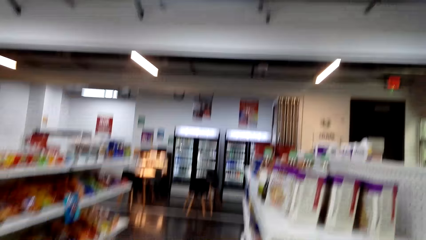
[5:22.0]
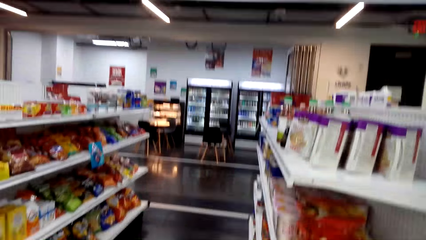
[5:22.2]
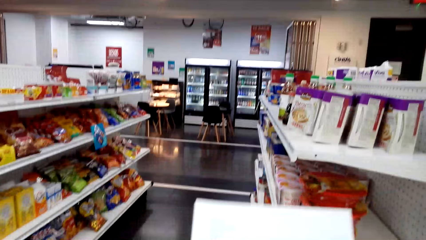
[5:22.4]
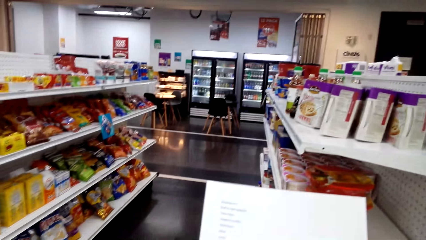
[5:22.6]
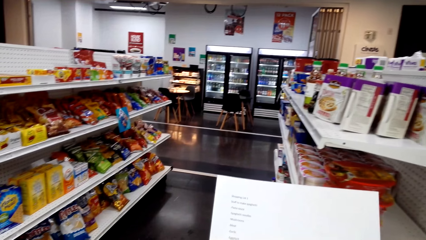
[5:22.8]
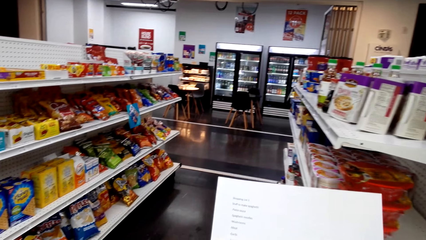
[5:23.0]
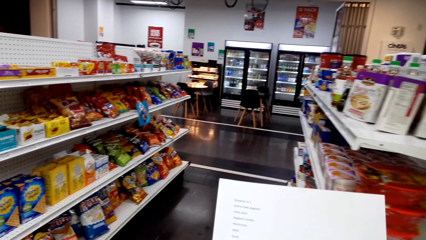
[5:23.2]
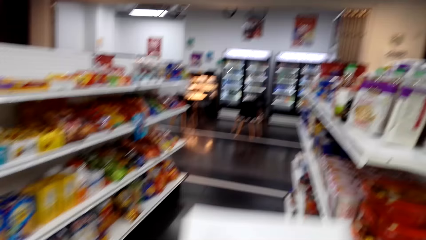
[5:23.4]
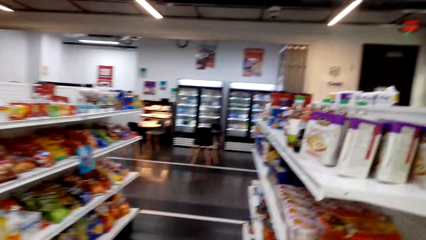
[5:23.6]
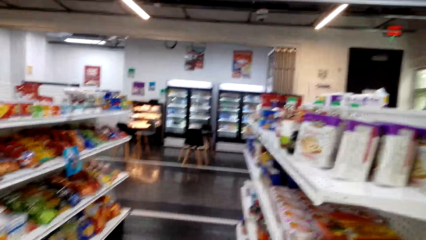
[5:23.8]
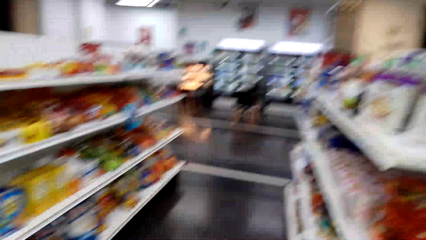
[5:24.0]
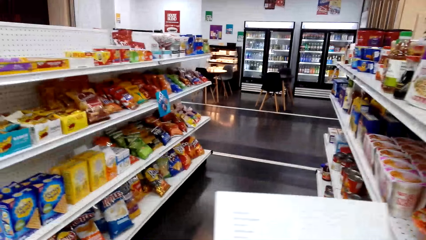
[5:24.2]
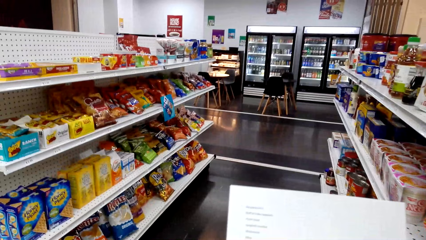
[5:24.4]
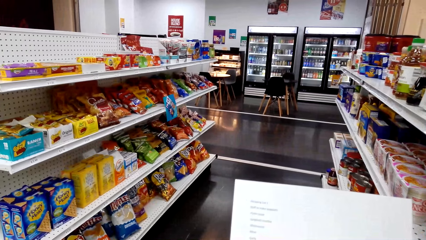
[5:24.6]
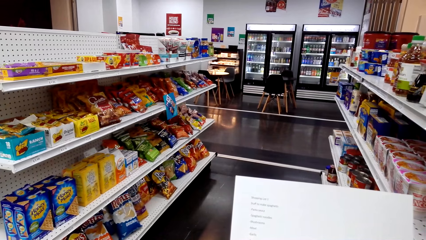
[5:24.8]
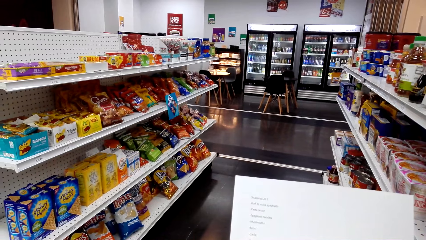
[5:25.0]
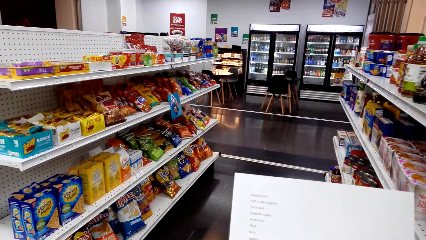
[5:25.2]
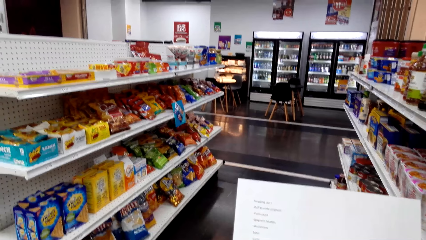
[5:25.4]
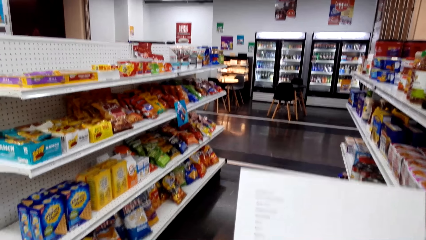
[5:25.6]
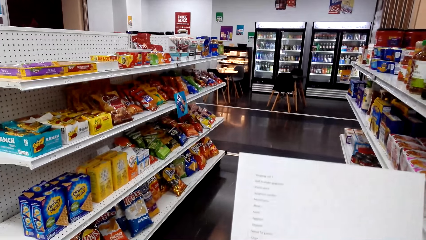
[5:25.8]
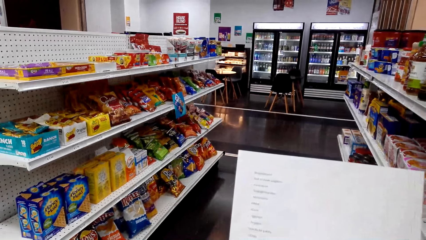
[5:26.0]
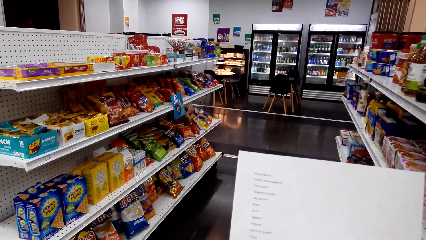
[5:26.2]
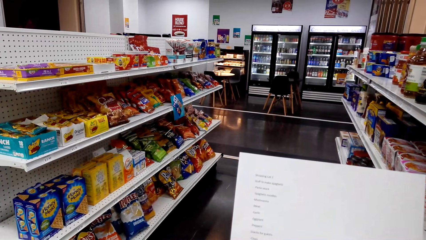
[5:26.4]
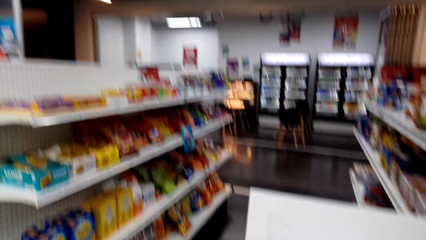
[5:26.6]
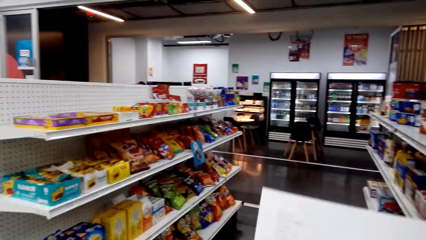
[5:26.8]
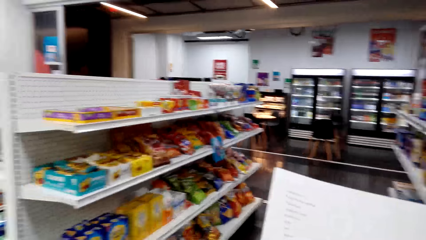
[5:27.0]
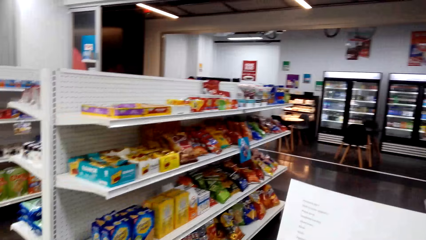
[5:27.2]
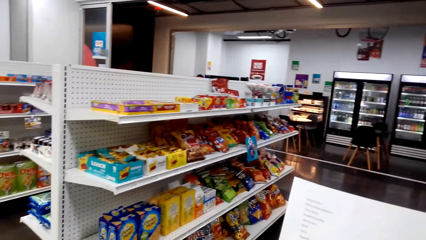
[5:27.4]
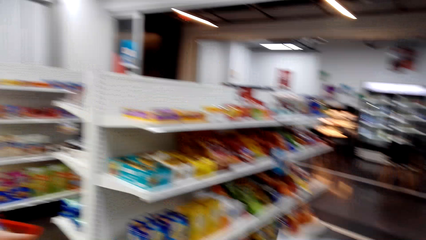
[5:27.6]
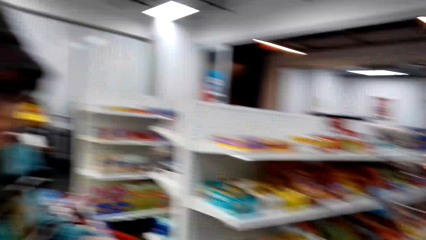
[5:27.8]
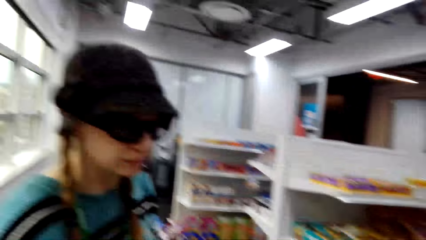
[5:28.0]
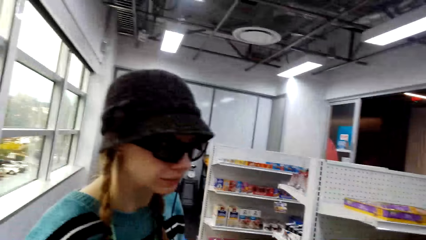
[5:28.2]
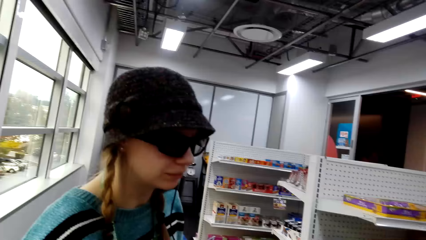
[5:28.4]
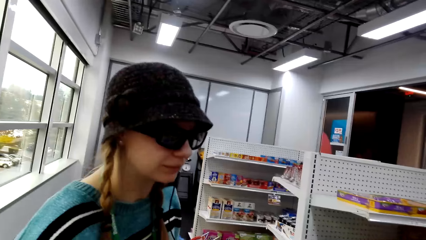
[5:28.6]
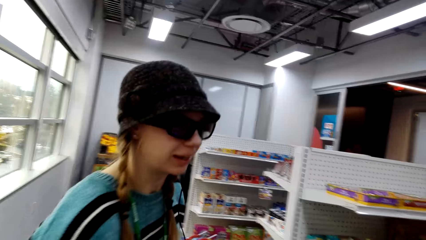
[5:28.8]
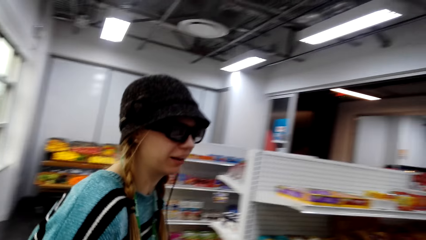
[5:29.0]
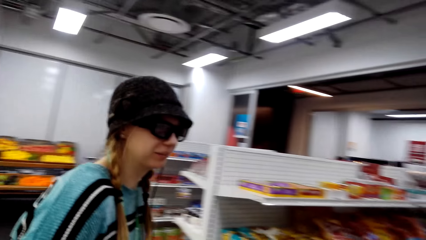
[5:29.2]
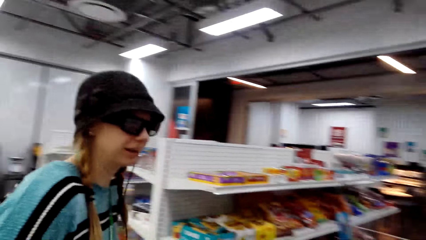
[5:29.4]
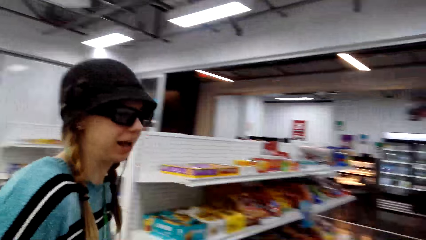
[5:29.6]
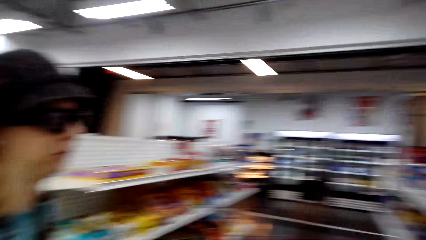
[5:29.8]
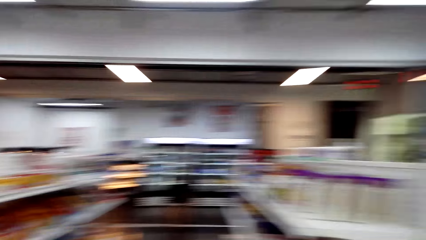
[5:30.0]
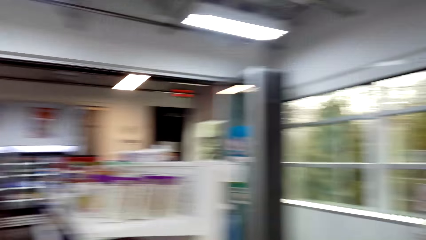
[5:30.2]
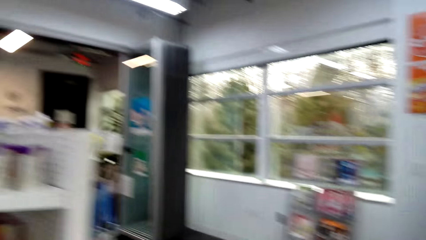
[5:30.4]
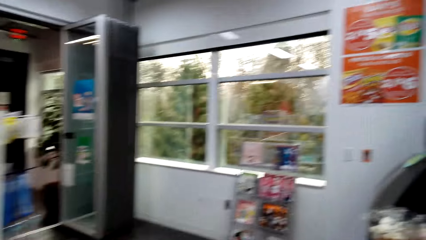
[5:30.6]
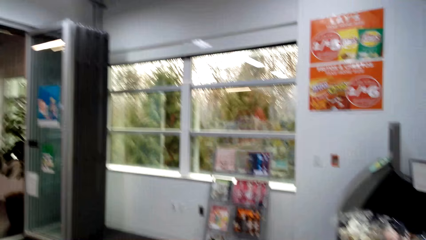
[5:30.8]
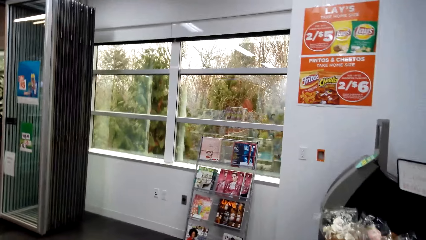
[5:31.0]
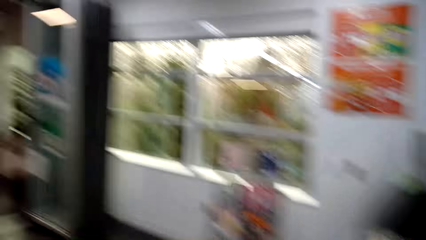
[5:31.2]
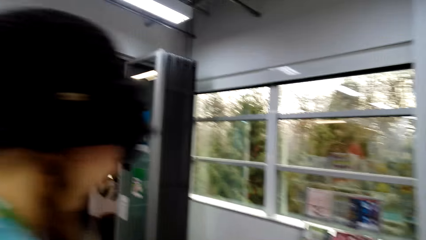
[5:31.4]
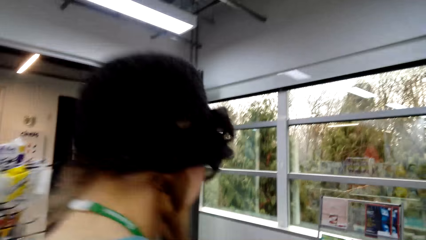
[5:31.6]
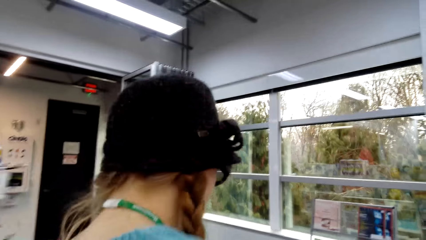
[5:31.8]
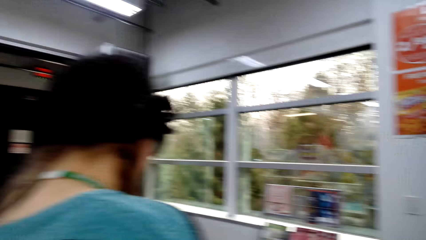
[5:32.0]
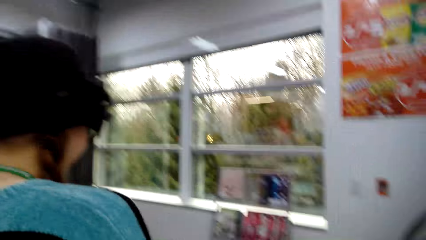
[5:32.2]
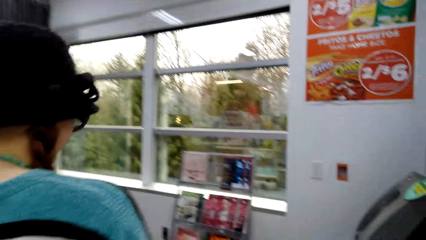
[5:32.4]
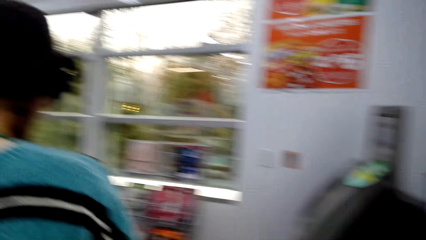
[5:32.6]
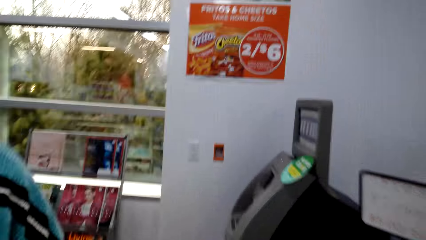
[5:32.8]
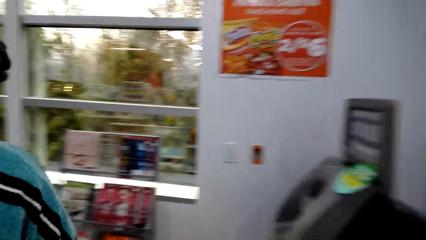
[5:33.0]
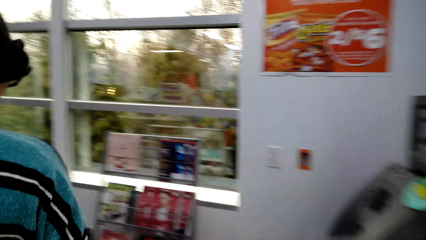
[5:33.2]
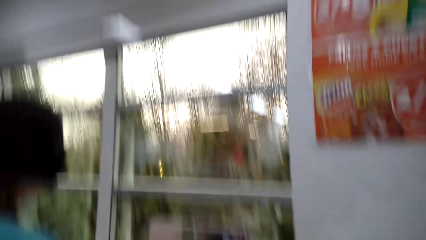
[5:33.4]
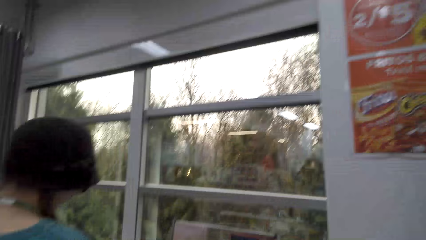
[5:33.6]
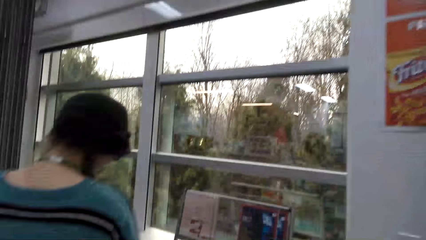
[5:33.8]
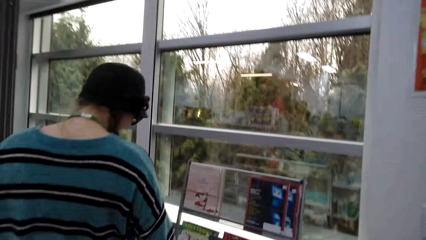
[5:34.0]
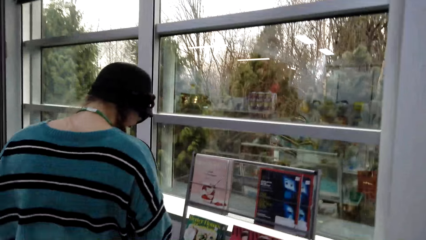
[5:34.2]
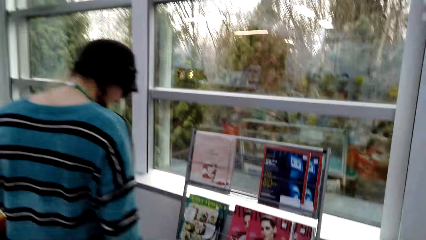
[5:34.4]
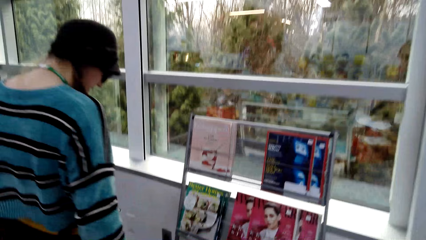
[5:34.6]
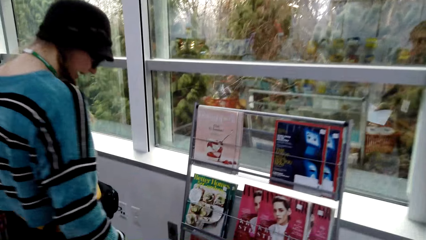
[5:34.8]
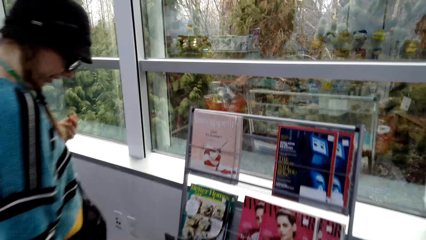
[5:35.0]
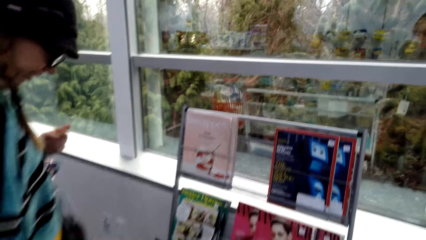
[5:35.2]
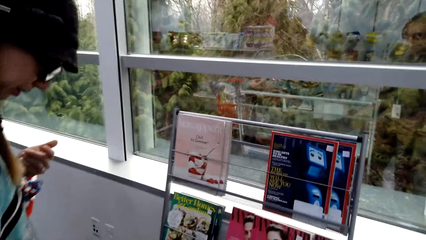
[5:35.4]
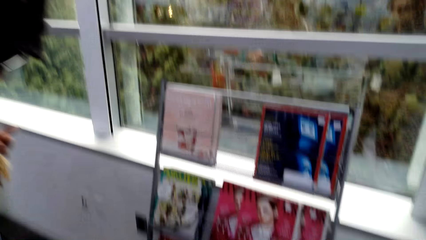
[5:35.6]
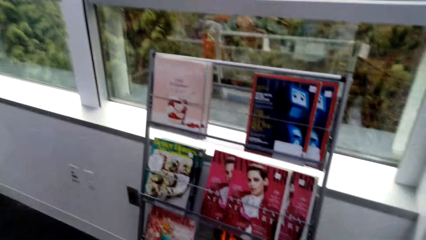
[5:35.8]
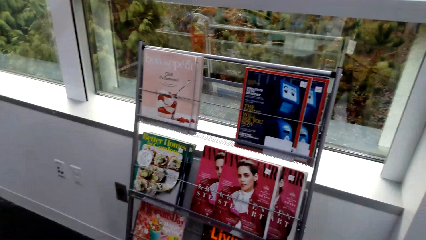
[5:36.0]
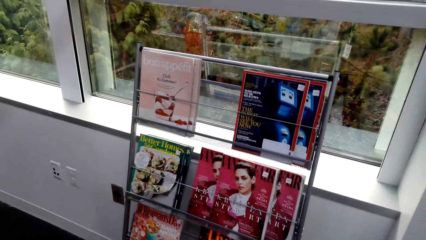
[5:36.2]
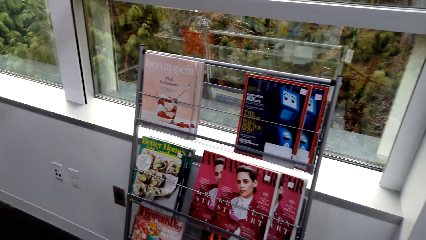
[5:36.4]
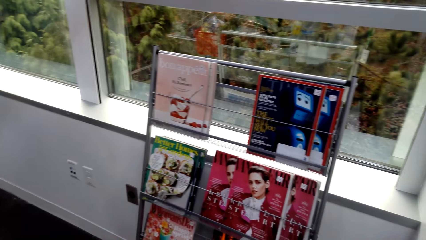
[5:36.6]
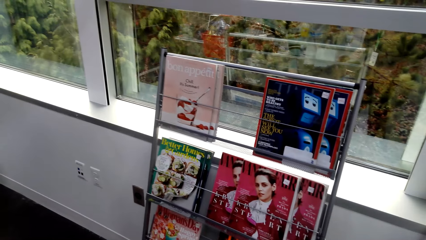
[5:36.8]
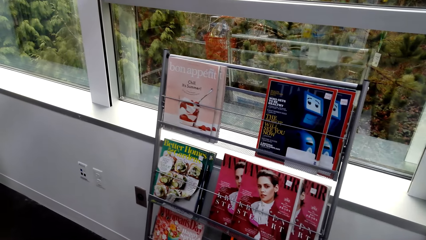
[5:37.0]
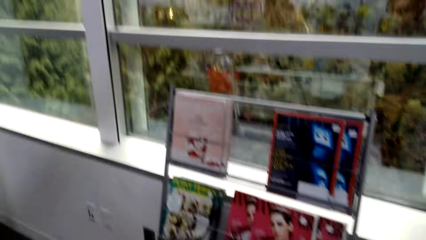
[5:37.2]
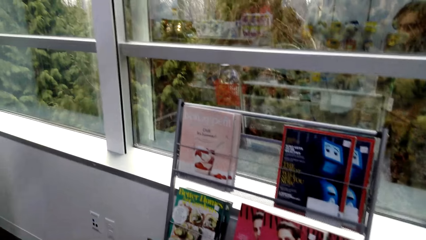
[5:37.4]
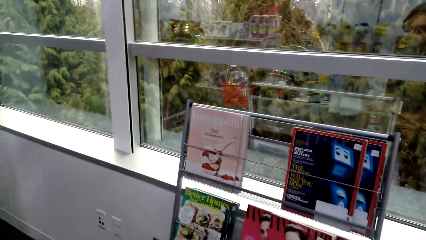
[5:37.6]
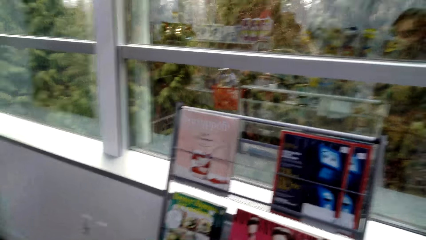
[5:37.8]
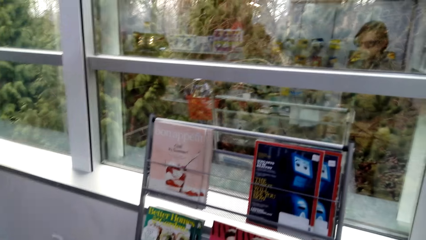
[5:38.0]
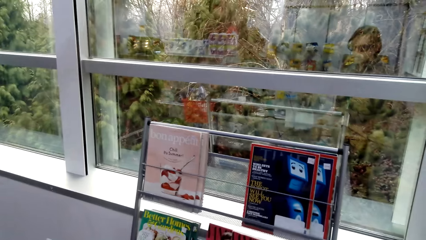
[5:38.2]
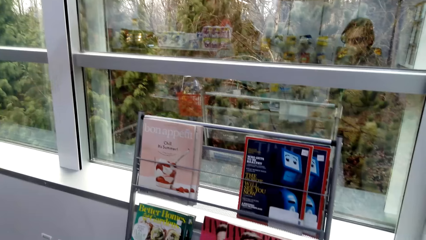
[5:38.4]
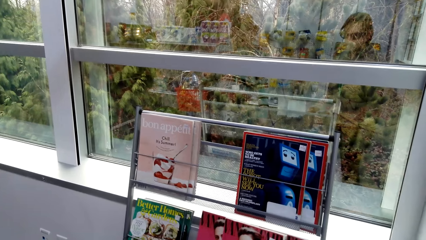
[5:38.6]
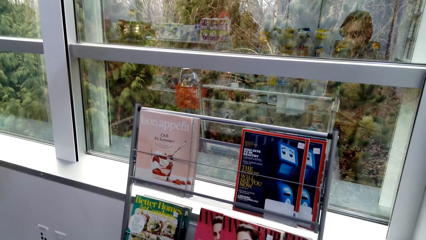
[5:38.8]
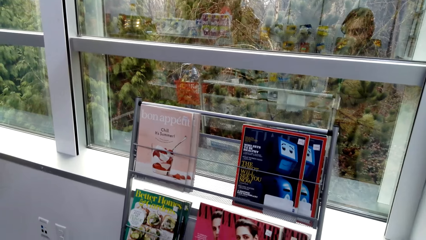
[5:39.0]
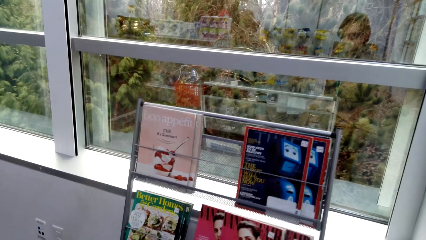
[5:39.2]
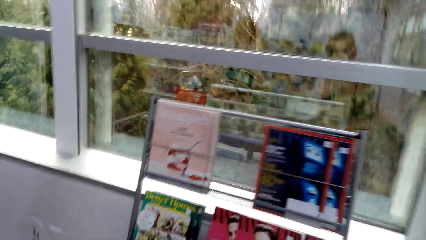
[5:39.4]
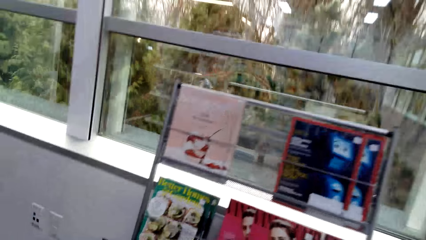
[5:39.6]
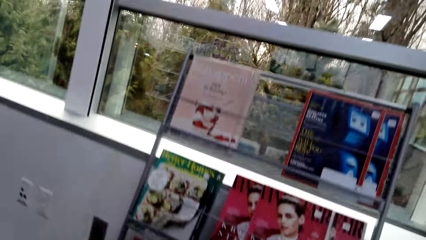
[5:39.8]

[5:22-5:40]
The camera wearer reads the shopping list. A woman converses. The camera wearer walks to the magazine stand. The woman walks around. The woman looks at the magazine.
